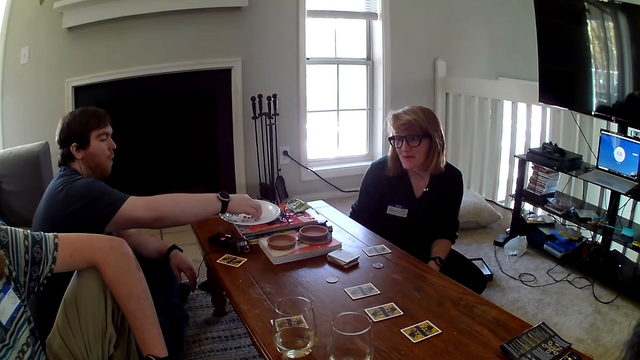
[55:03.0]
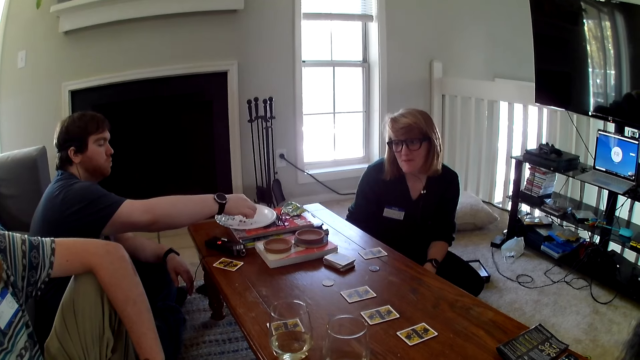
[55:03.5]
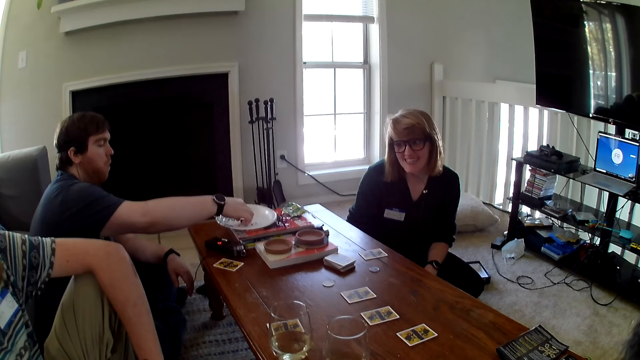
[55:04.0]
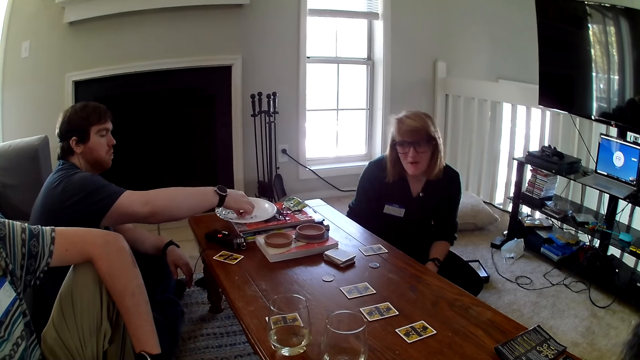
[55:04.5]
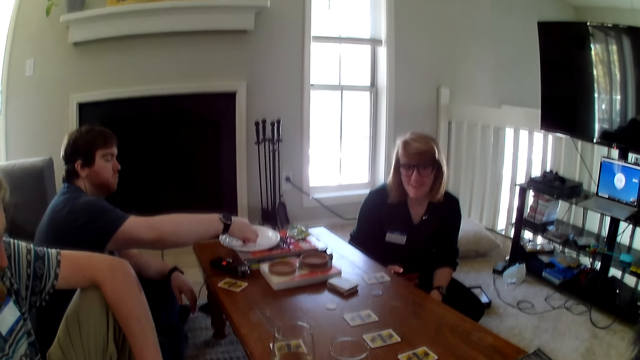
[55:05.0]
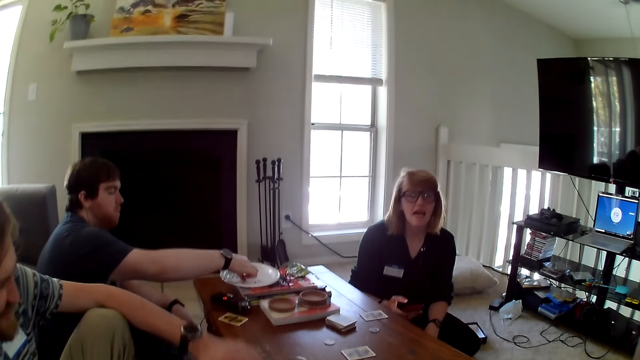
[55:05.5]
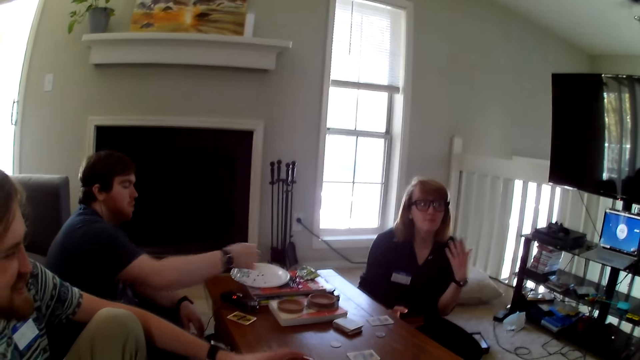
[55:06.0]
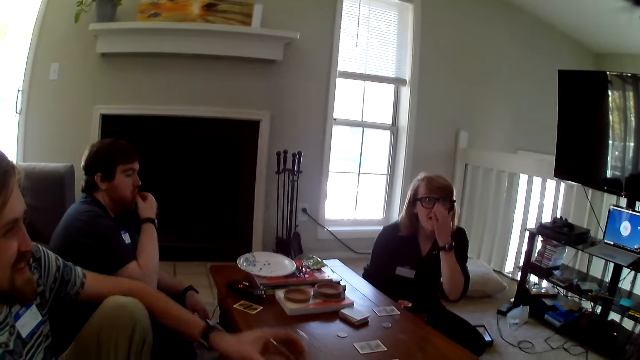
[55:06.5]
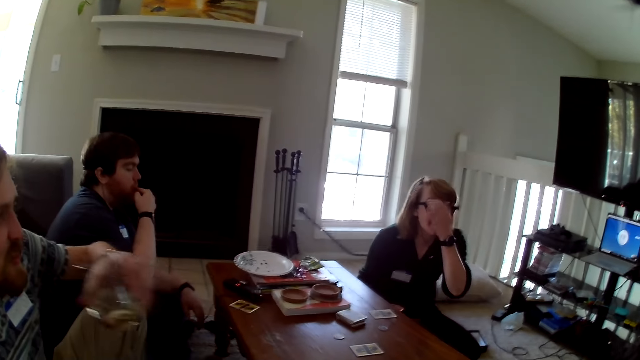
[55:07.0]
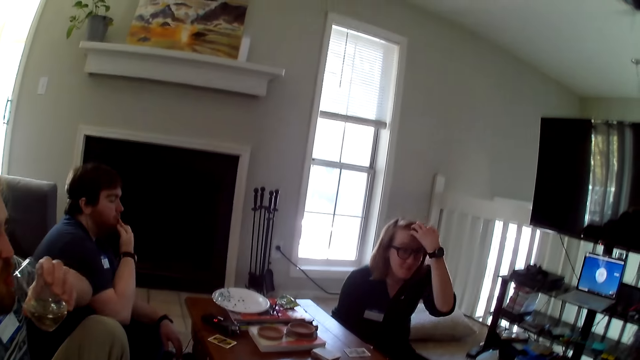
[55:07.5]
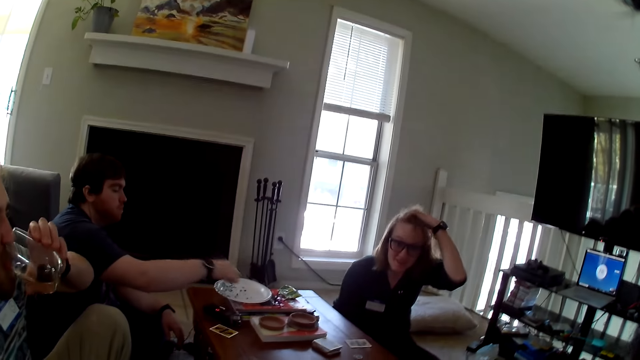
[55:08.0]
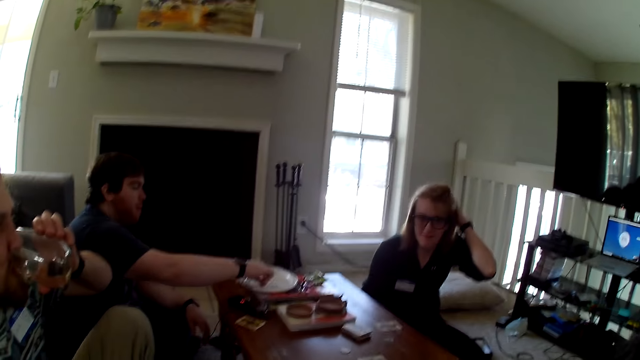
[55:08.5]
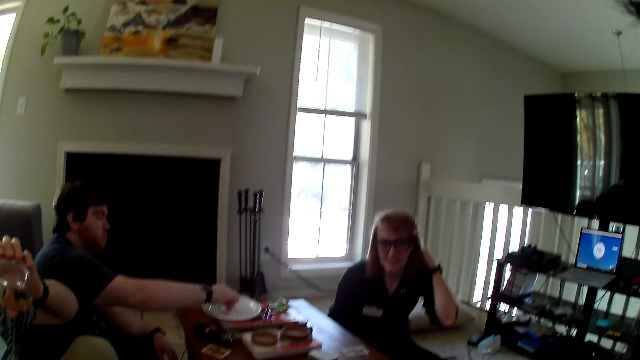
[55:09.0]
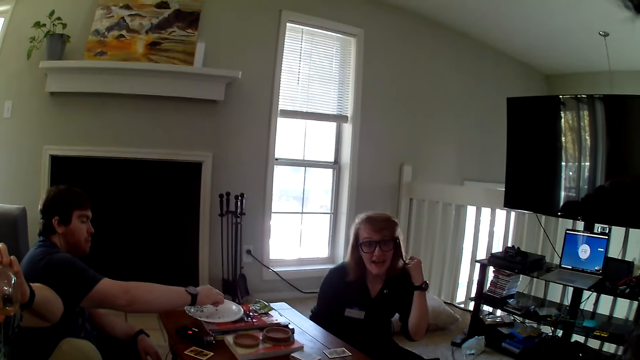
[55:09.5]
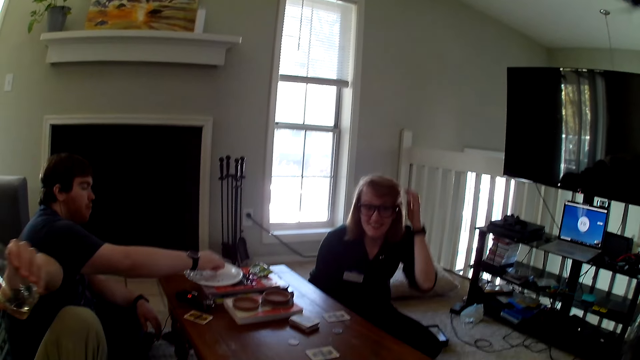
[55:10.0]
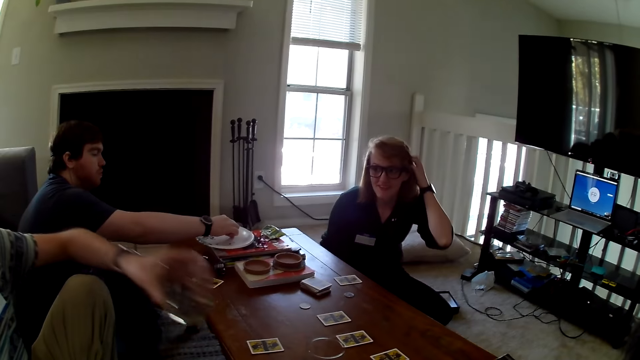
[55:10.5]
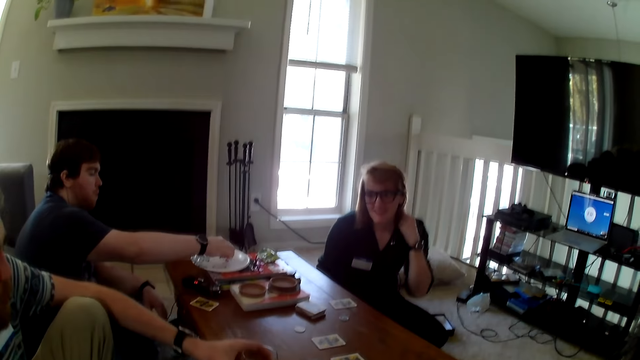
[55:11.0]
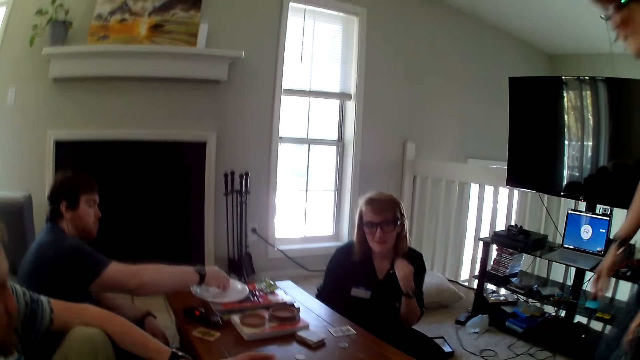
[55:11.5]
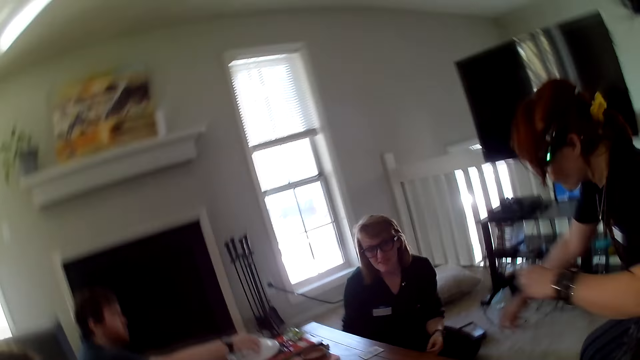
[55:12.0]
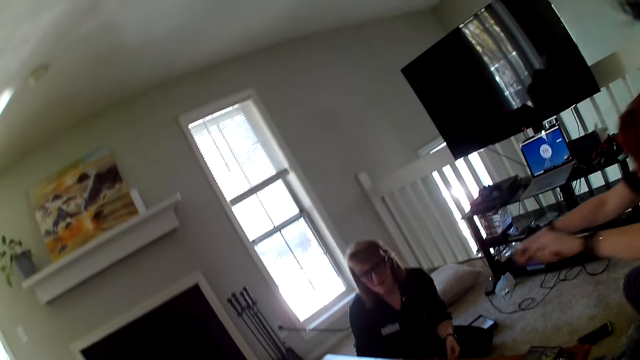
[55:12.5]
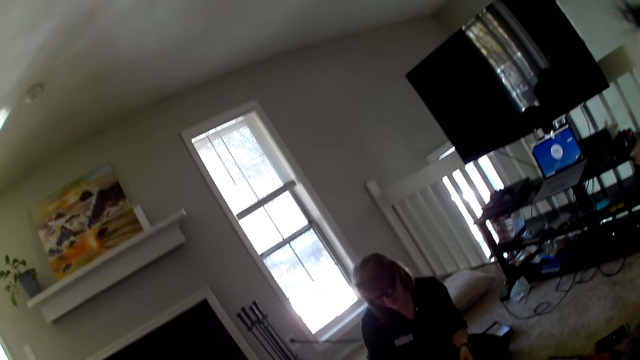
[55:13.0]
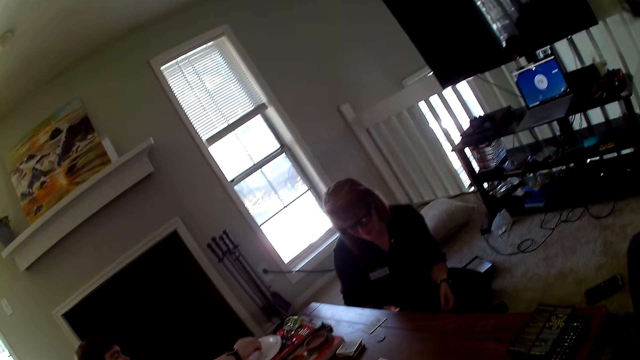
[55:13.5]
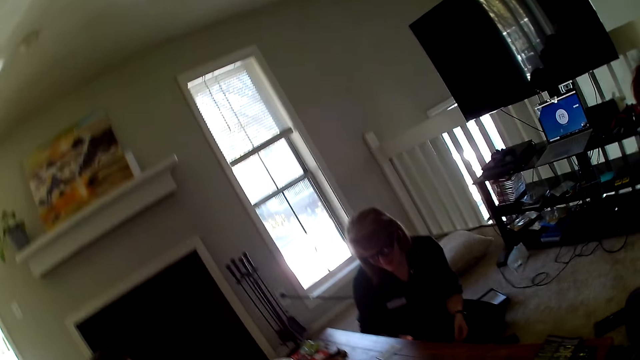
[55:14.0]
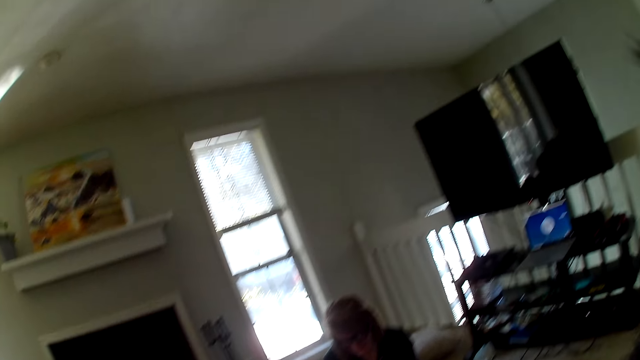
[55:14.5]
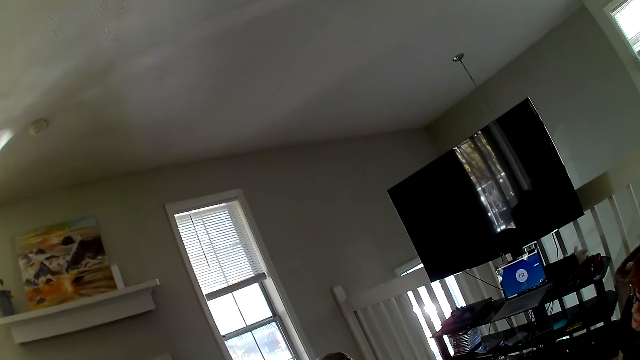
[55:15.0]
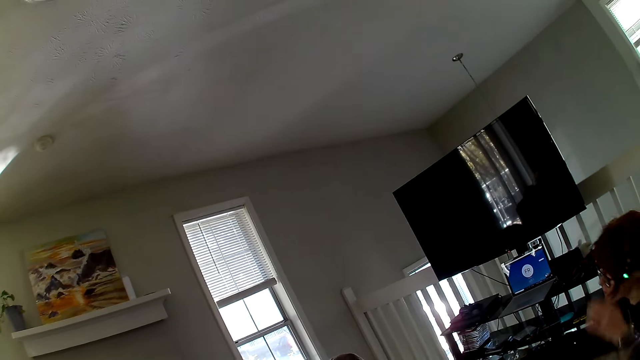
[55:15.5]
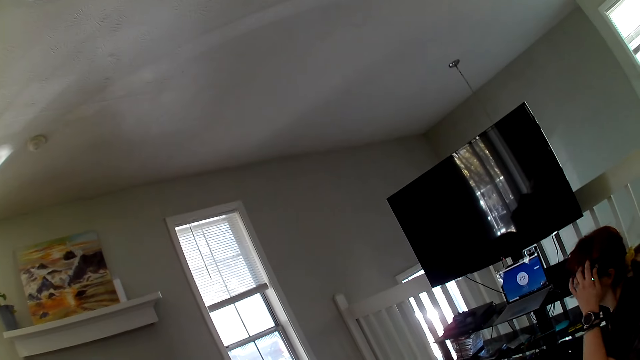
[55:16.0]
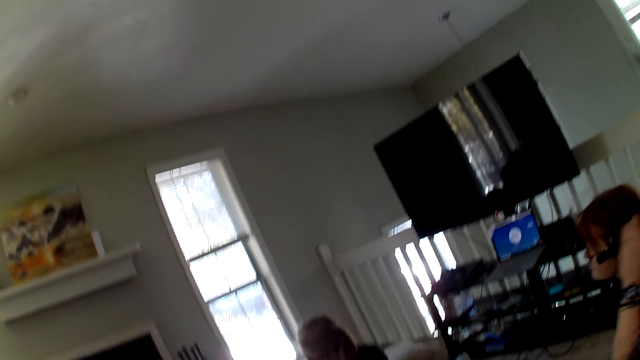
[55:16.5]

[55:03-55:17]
A person picks a cake from the plate and eats the cake. A woman interacts with a man. Another man drinks the juice or water. The other man places the glass on the table. Another woman sits on the floor. The person picks a cake from the plate.

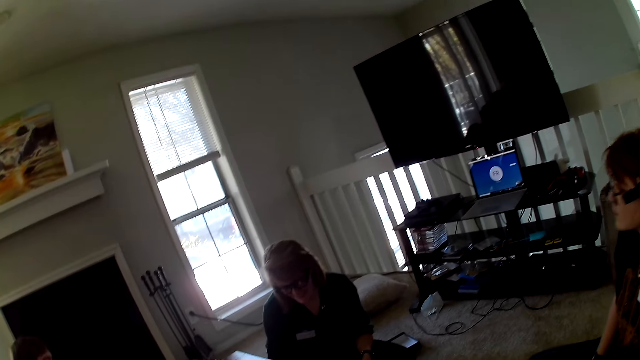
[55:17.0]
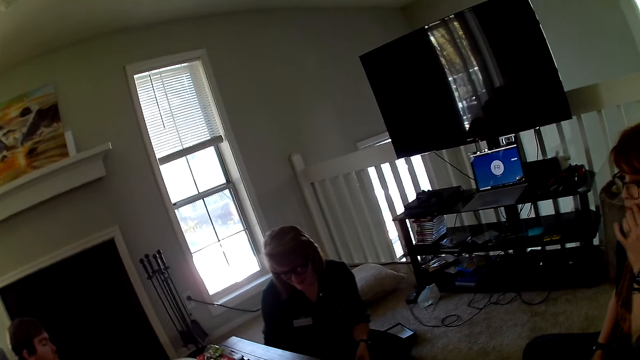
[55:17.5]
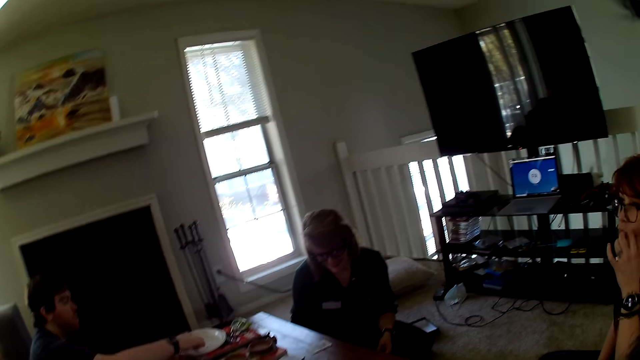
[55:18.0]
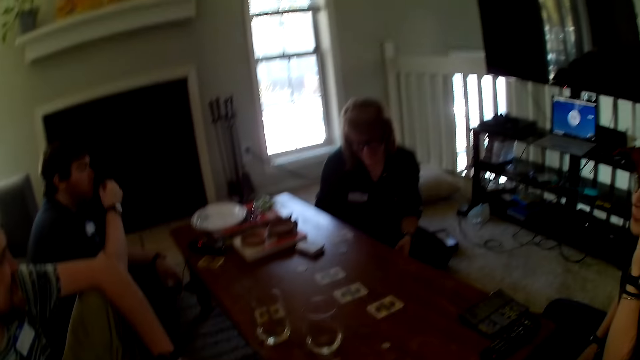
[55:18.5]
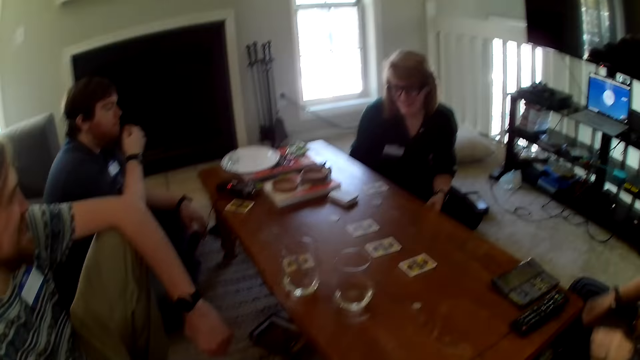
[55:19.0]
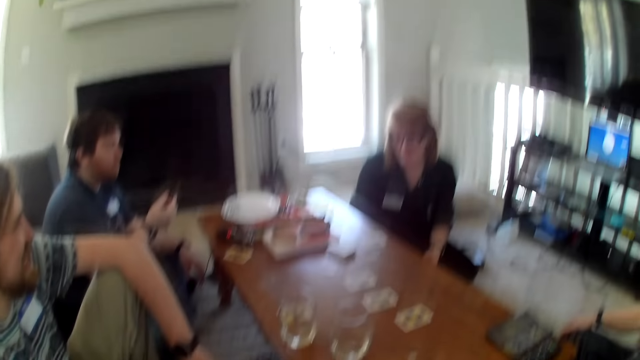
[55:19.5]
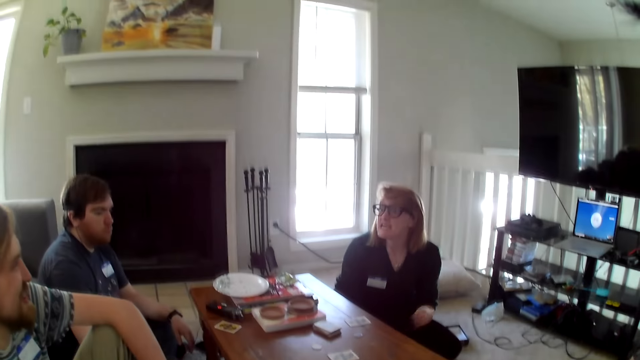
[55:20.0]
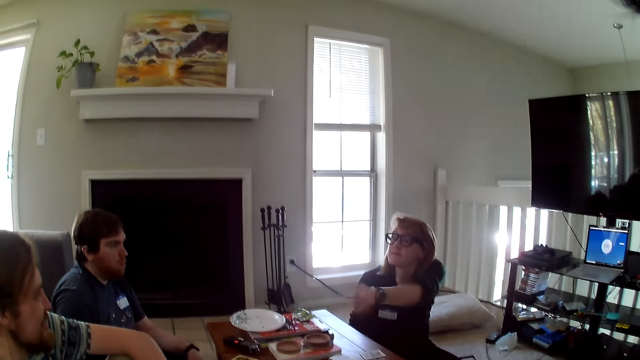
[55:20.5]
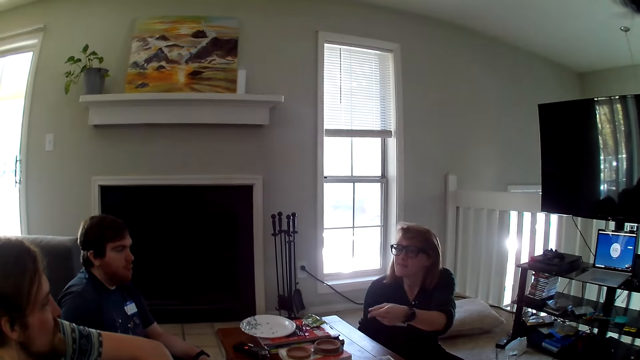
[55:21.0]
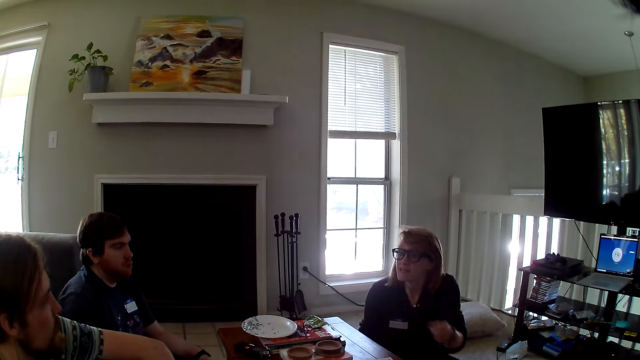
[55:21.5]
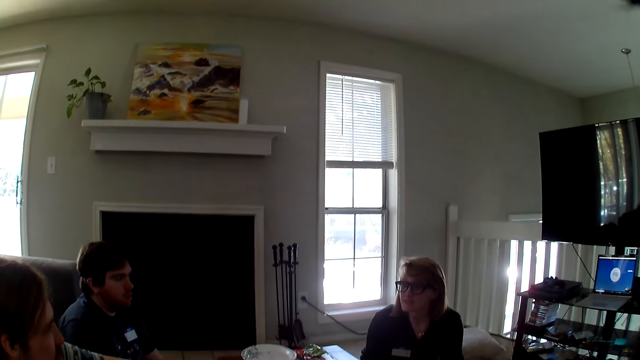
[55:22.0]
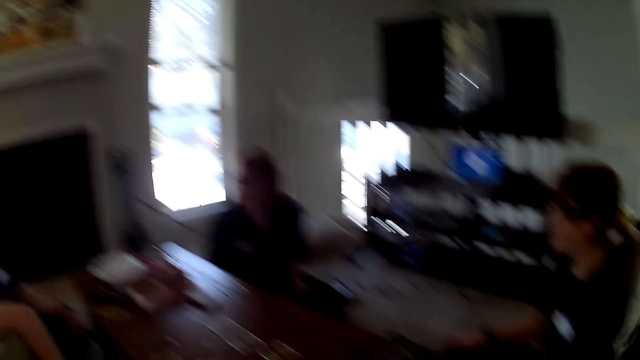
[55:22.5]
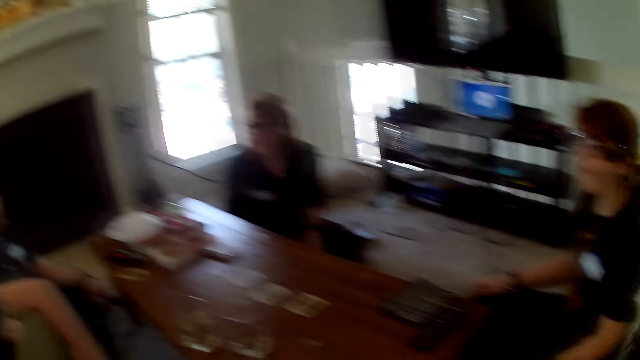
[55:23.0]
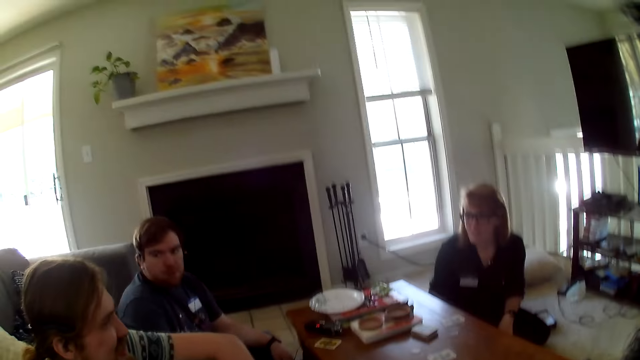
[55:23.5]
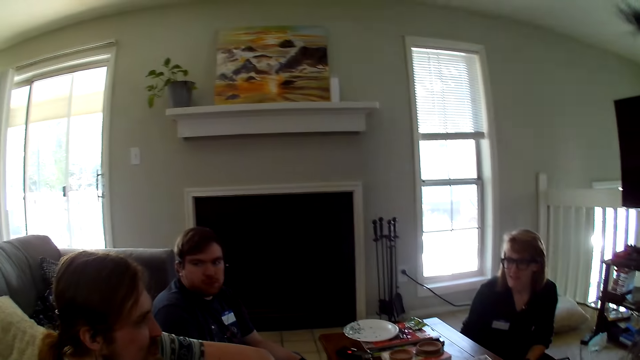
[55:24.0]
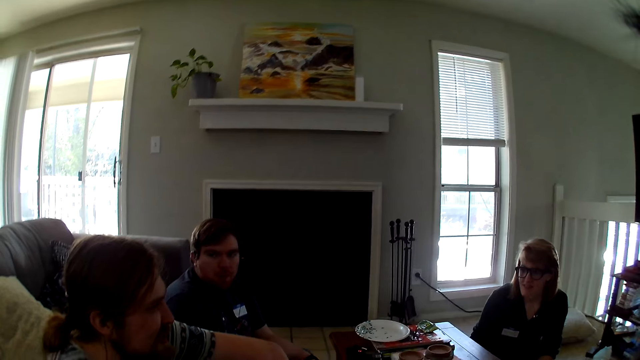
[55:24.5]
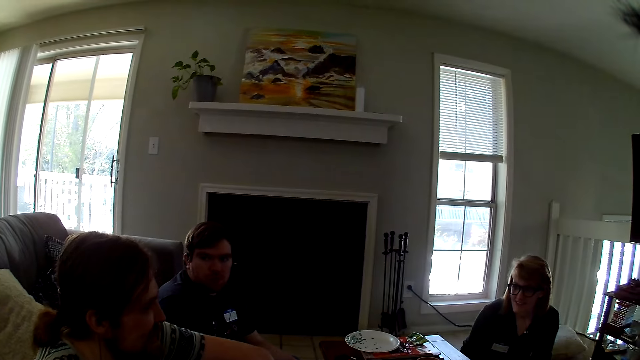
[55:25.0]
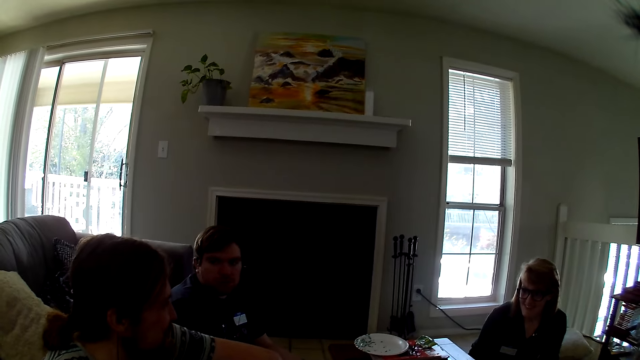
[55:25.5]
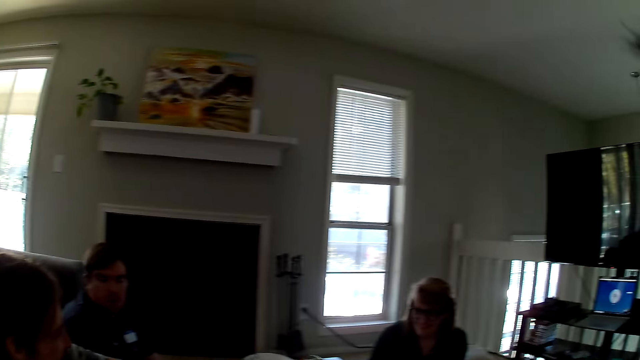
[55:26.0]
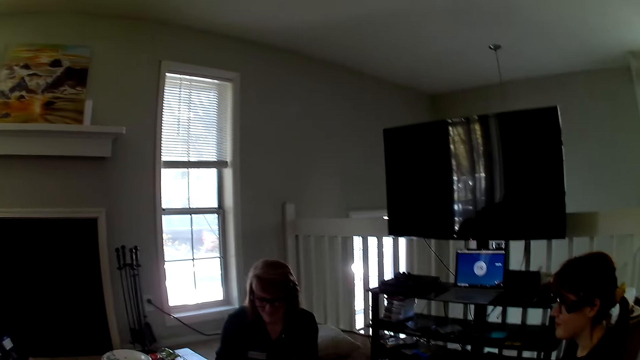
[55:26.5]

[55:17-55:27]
A man interacts with a woman. A person eats a cake. Another man interacts with the first man and the woman.
